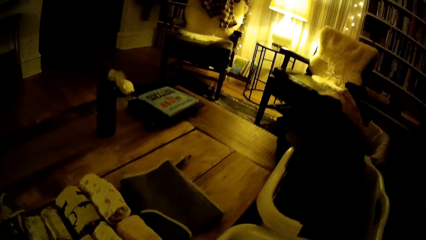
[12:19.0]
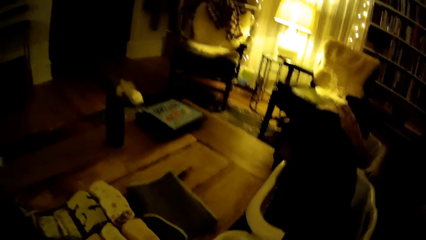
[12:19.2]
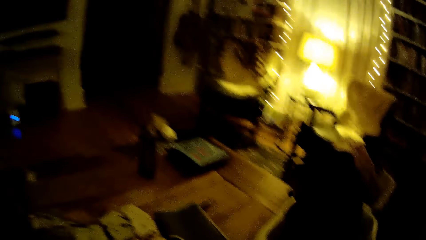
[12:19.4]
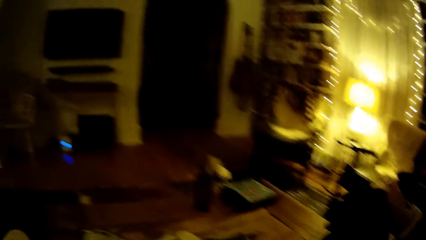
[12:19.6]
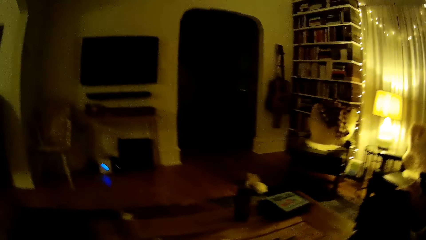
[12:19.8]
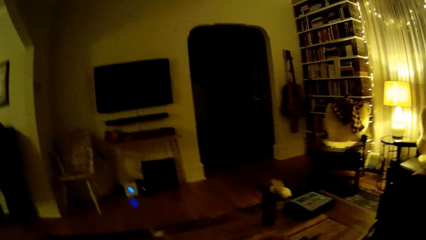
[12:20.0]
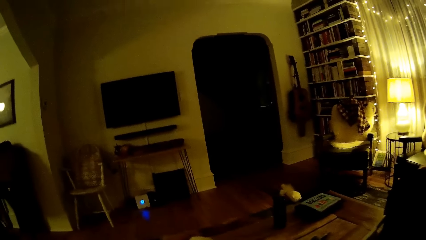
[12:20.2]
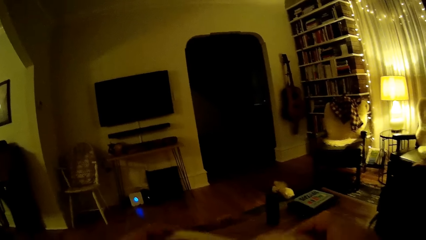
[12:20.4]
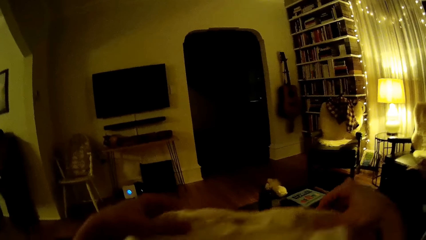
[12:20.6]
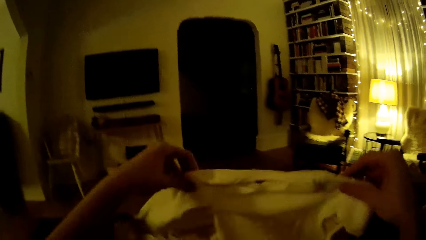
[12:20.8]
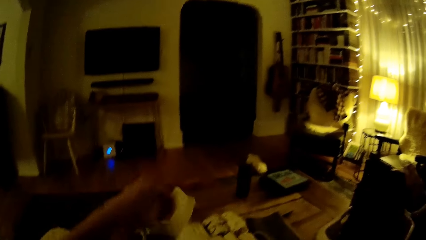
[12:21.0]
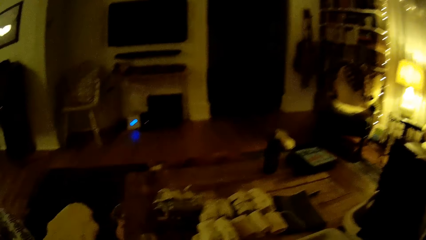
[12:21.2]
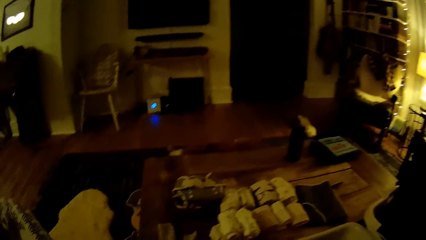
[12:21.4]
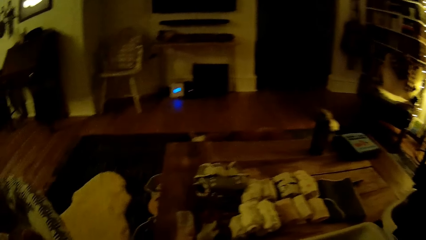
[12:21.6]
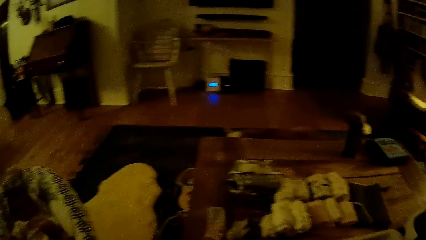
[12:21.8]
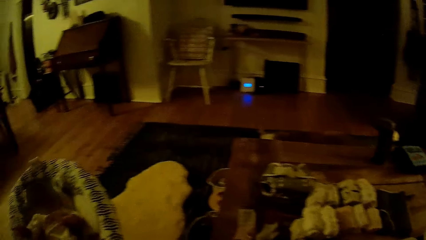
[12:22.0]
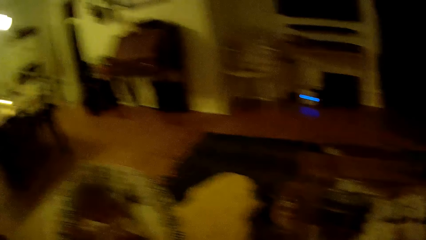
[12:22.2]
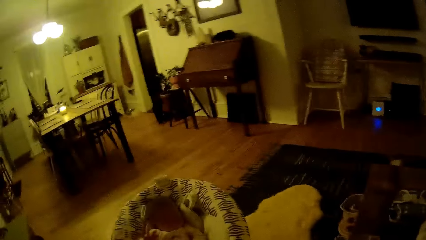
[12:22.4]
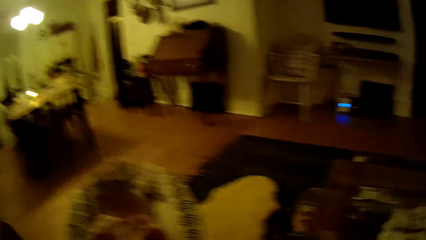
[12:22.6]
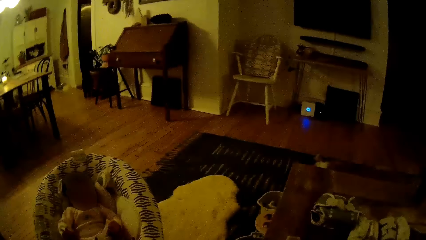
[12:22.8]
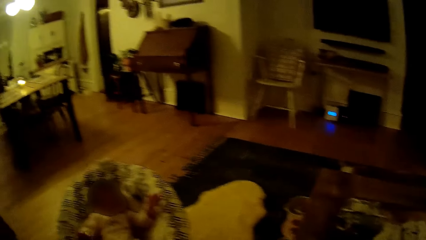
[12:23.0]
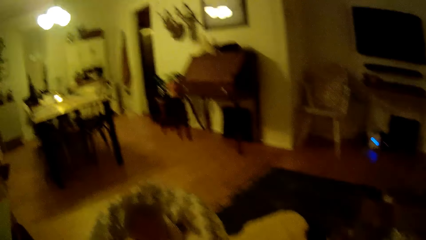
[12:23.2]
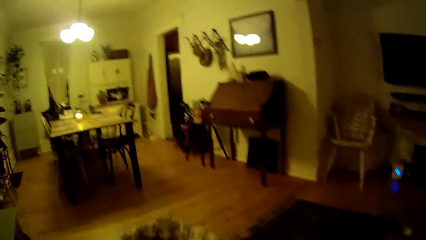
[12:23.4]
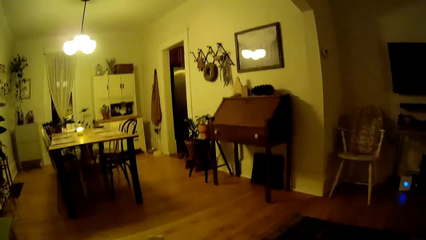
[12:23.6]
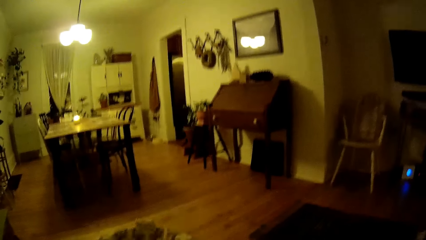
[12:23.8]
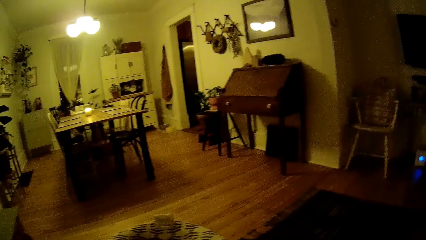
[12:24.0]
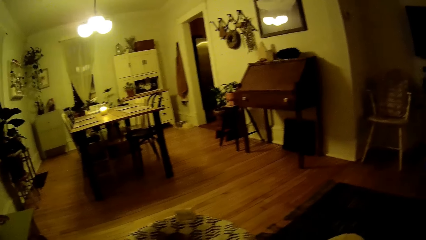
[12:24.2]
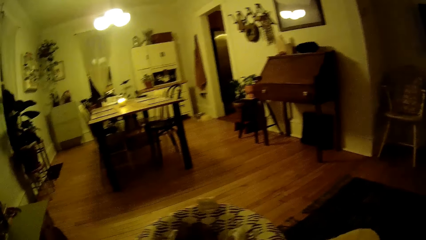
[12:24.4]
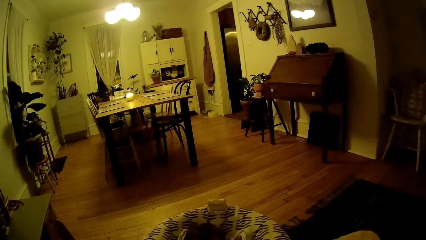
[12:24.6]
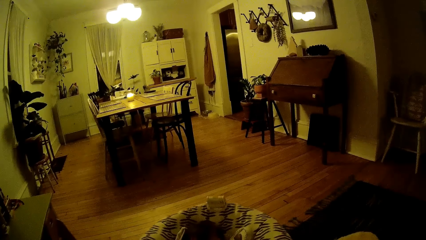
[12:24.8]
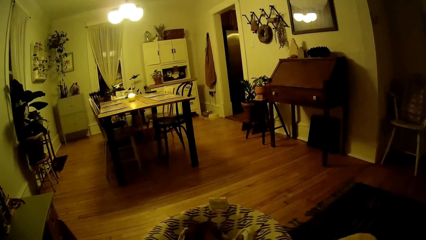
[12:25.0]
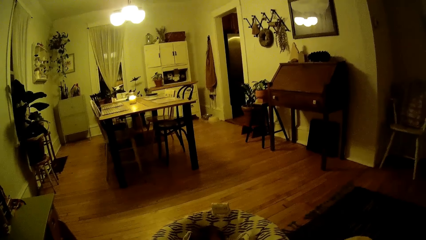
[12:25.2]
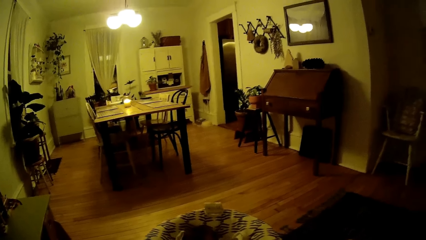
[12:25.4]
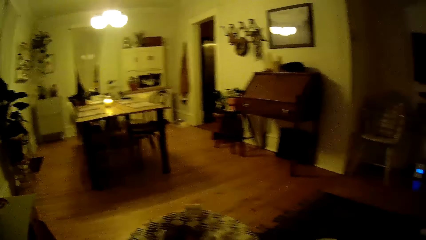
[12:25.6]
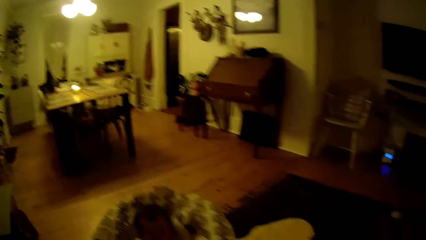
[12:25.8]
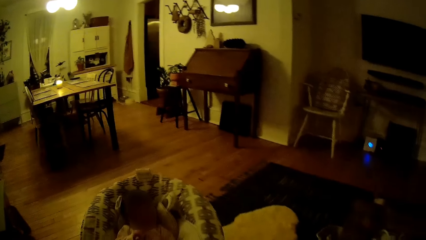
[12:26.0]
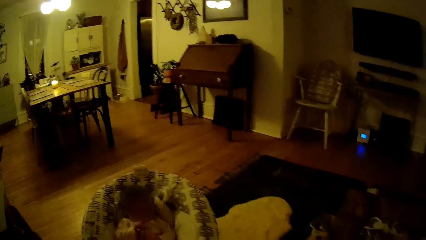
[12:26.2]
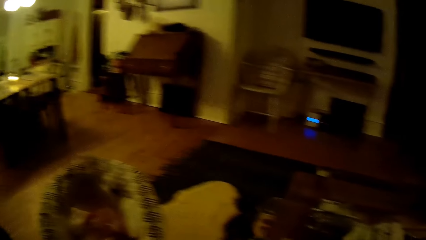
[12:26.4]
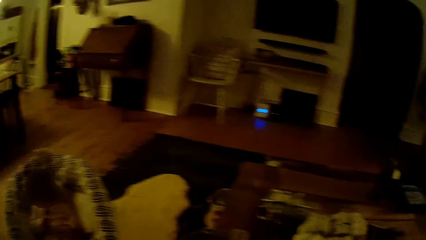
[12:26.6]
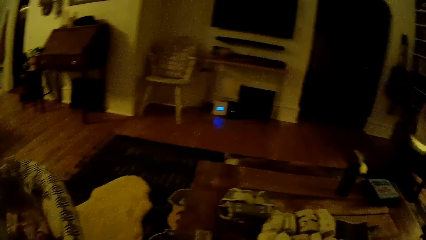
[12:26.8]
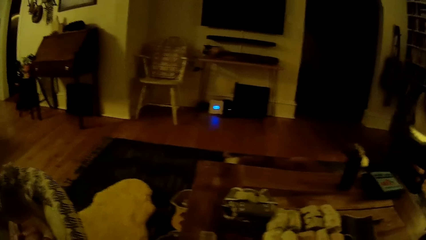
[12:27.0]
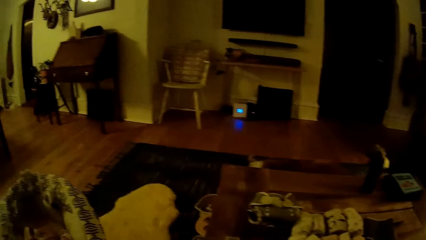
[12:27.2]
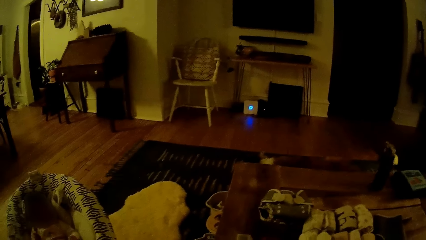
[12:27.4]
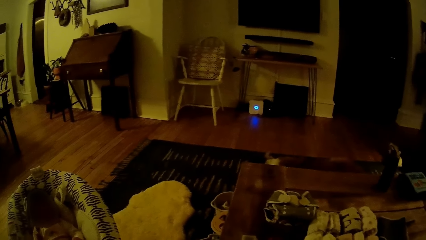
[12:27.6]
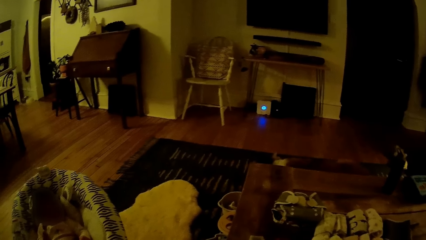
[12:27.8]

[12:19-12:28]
The camera wearer folds baby clothes in the living room with both hands. She straightens the cloth. She rocks the baby in a baby cradle in the living room with her left hand.

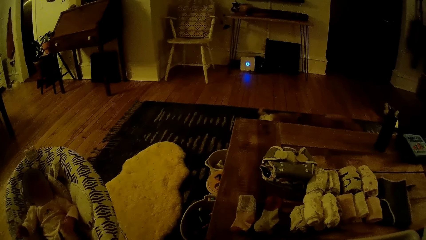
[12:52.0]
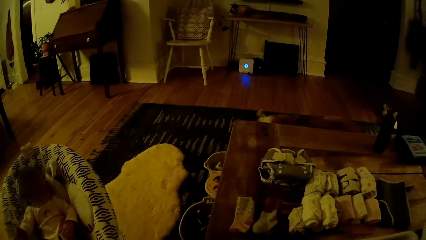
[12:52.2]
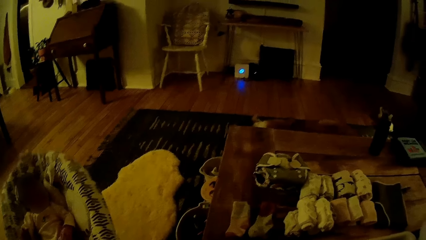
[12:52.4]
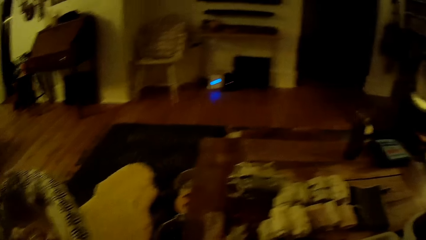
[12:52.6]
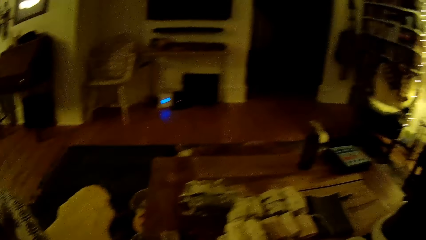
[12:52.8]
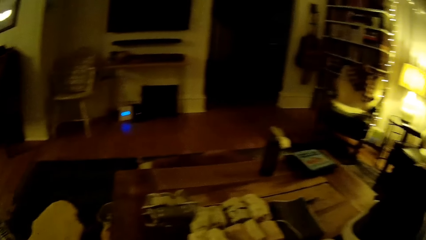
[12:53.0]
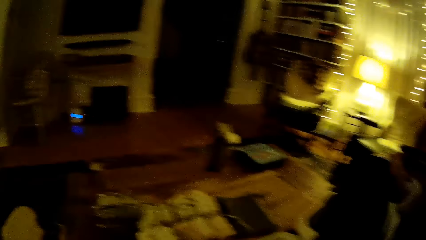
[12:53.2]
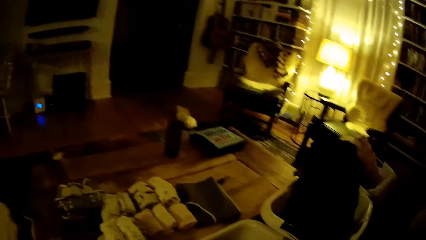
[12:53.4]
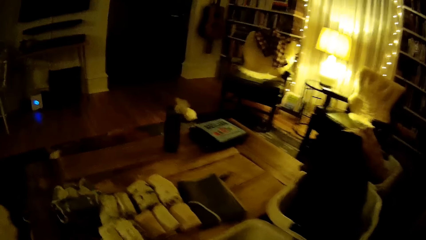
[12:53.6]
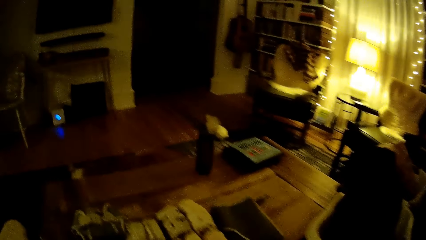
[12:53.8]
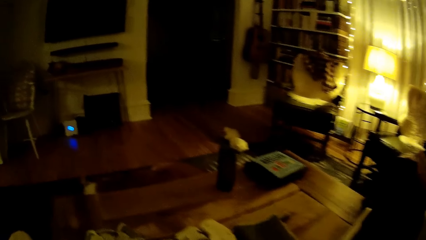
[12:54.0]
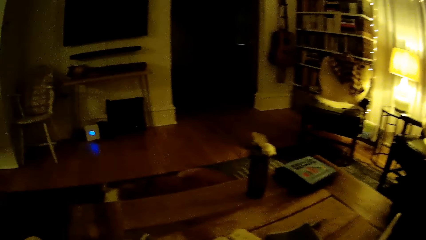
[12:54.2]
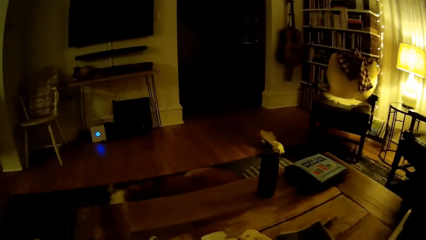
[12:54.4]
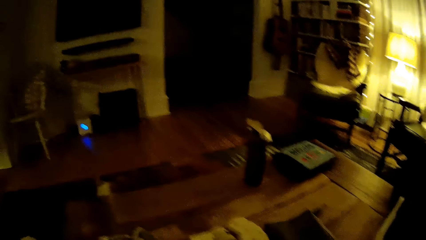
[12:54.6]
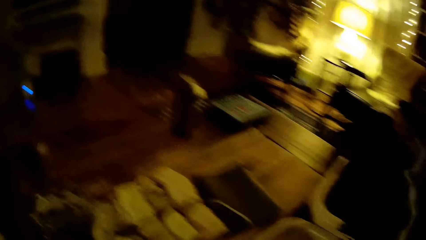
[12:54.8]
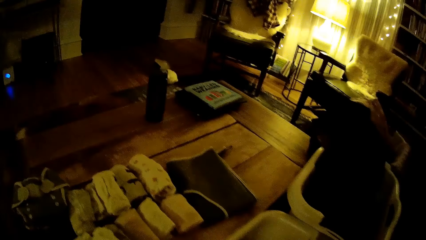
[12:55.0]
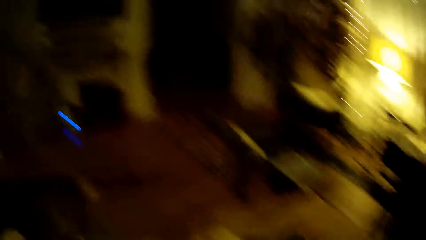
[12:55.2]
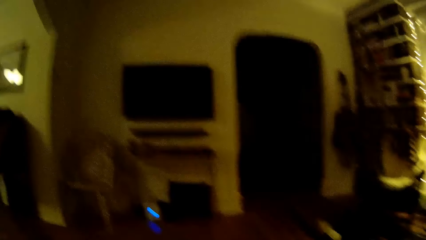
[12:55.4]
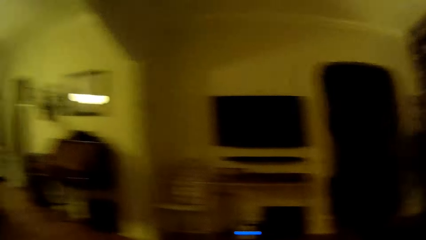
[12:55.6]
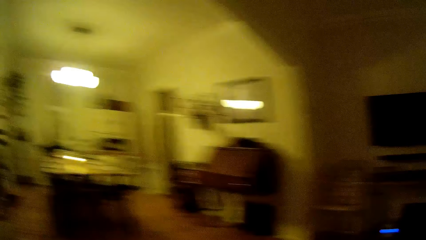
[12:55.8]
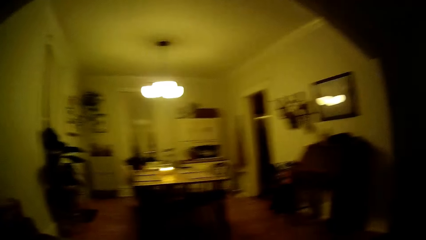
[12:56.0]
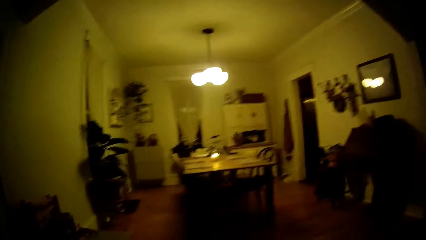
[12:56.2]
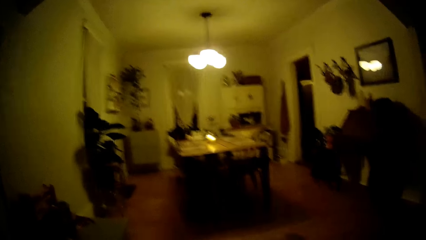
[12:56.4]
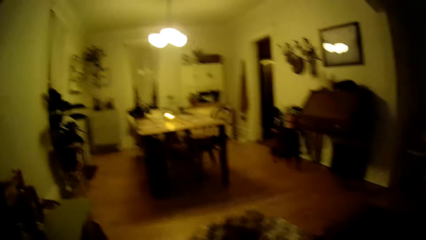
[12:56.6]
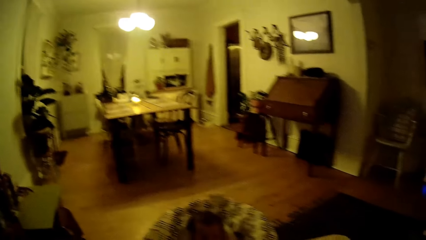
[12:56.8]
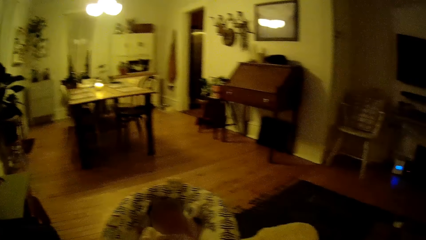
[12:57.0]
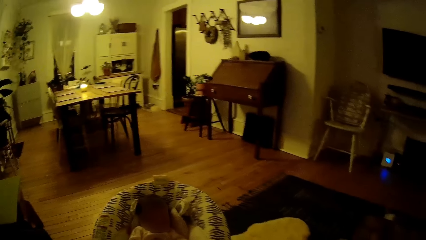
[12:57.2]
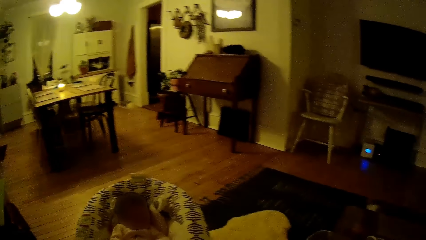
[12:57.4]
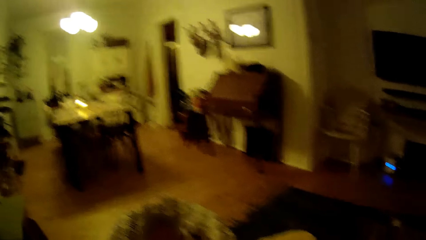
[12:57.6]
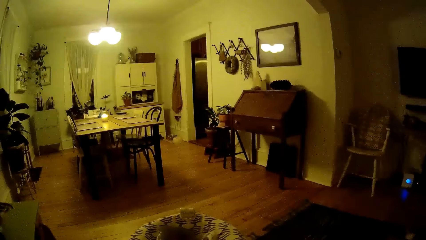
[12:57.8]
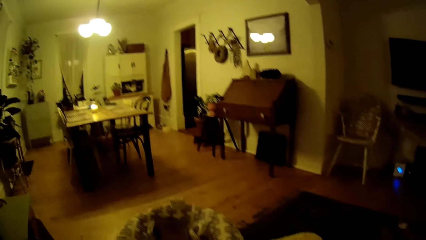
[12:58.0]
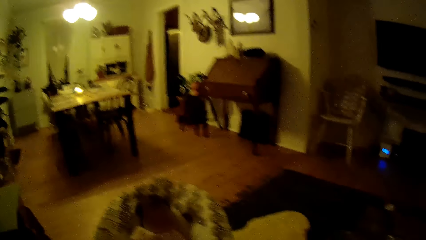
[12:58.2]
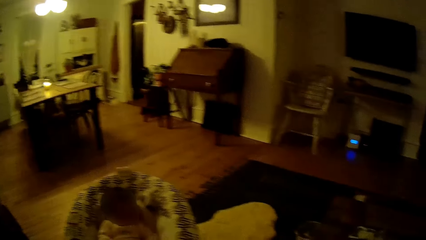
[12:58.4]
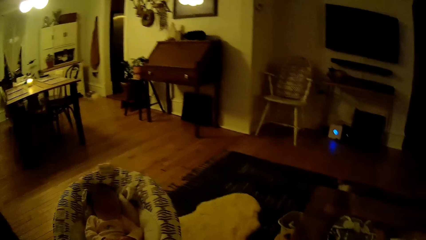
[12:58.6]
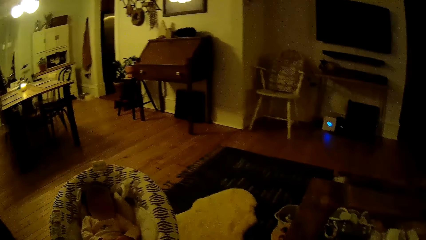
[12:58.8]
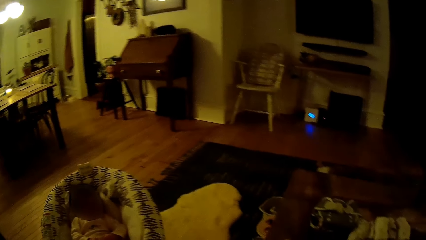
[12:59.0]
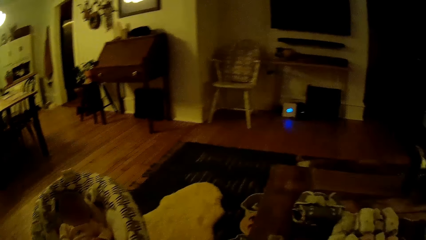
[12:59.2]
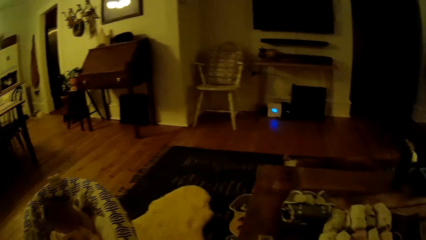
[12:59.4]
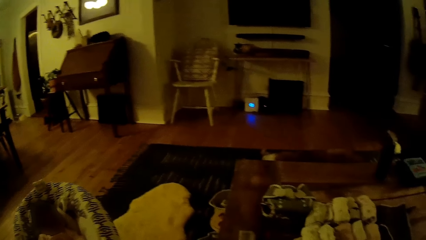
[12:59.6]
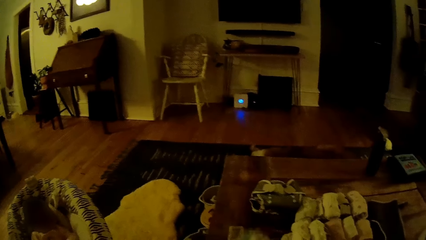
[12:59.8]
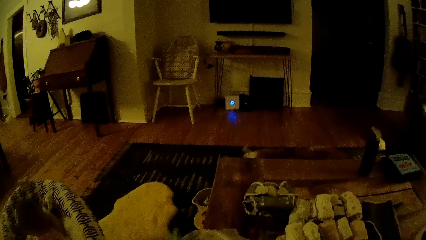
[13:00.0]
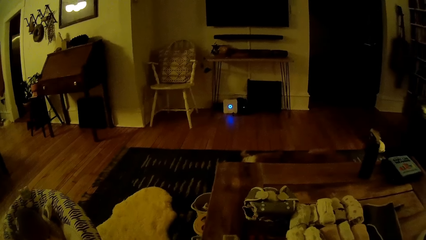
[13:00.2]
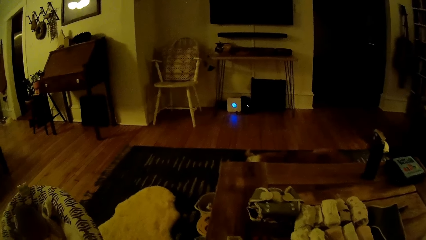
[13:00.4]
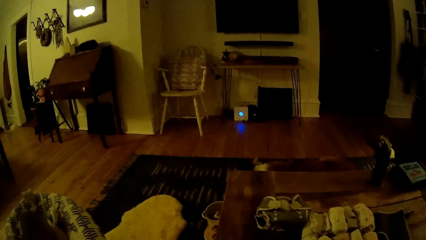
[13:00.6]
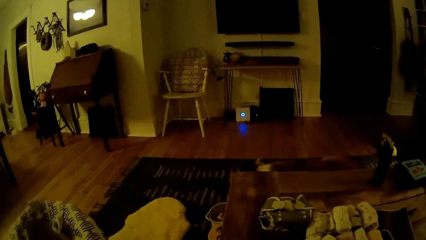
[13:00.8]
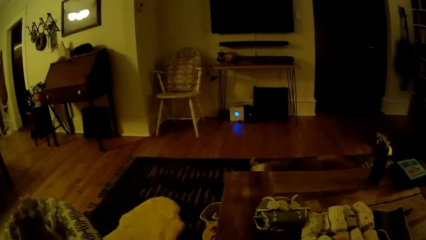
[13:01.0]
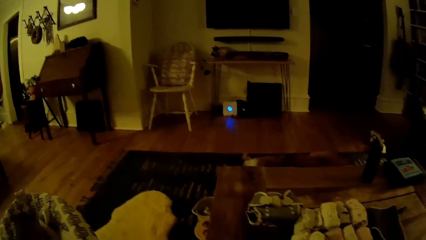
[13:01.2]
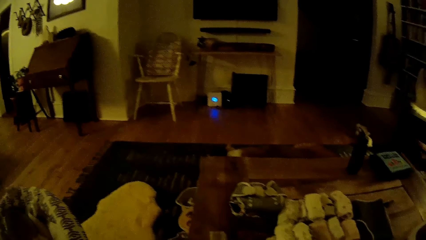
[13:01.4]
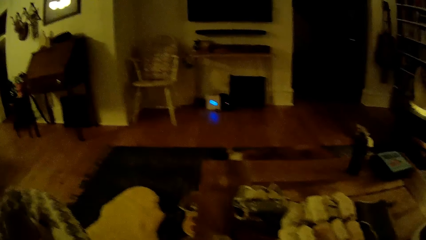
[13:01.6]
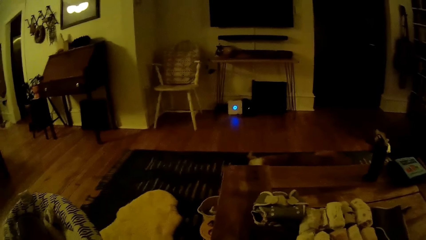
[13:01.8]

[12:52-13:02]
The camera wearer looks around. They fold baby clothes in the living room with both hands.
